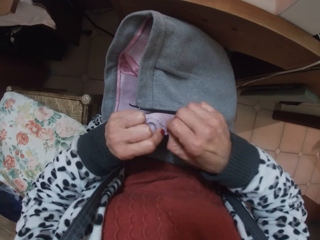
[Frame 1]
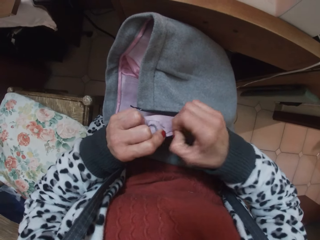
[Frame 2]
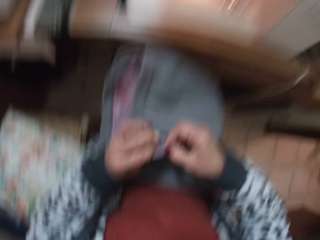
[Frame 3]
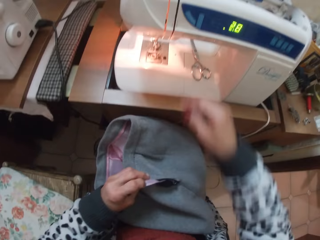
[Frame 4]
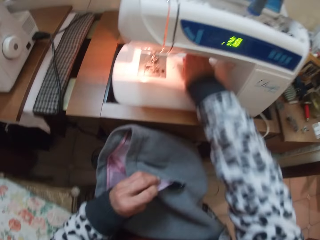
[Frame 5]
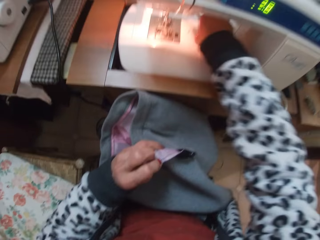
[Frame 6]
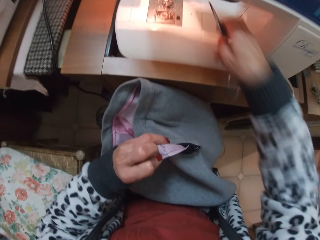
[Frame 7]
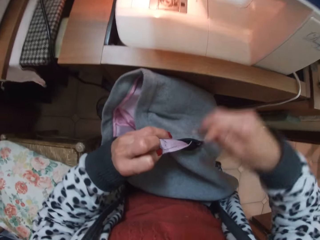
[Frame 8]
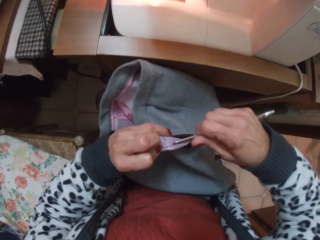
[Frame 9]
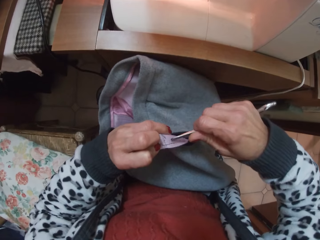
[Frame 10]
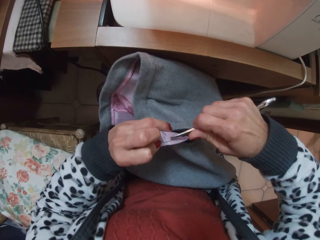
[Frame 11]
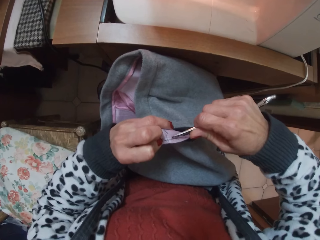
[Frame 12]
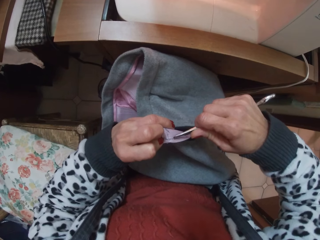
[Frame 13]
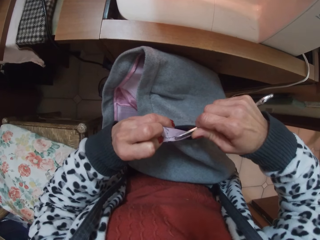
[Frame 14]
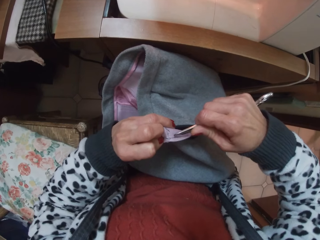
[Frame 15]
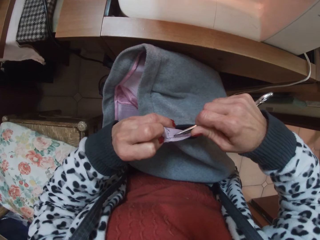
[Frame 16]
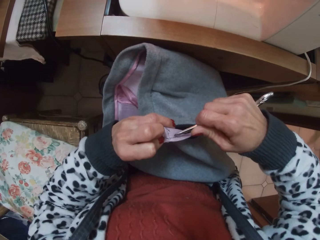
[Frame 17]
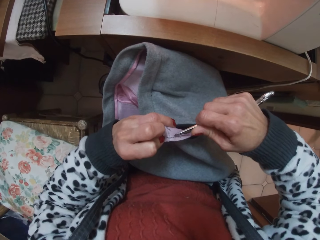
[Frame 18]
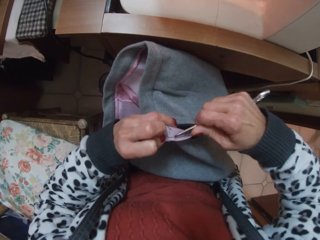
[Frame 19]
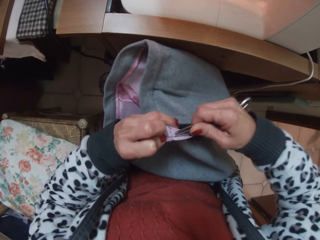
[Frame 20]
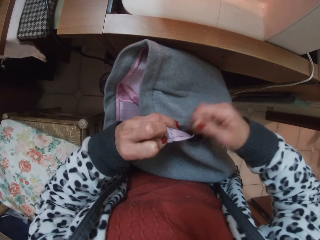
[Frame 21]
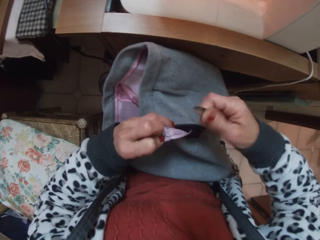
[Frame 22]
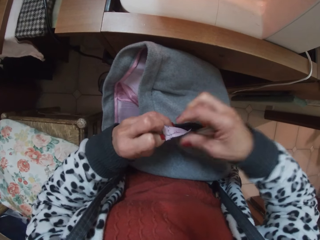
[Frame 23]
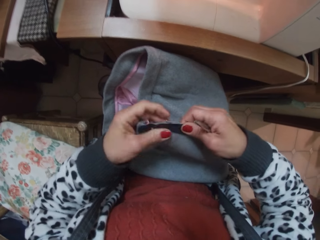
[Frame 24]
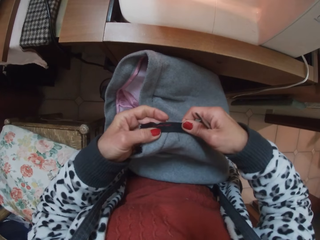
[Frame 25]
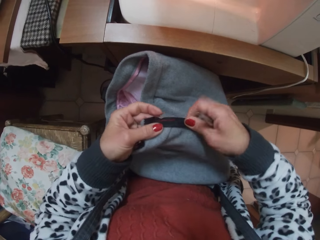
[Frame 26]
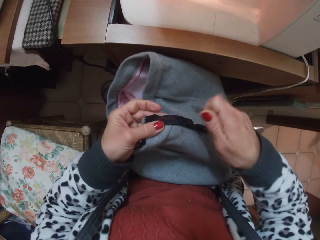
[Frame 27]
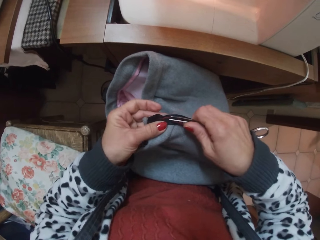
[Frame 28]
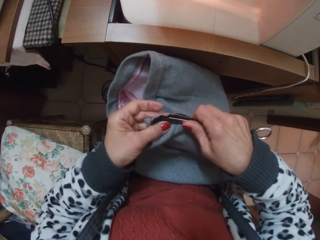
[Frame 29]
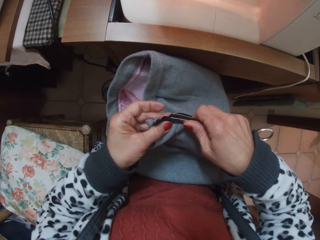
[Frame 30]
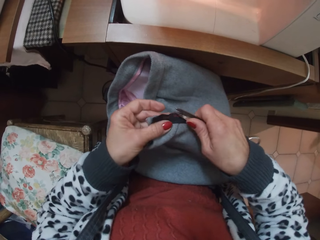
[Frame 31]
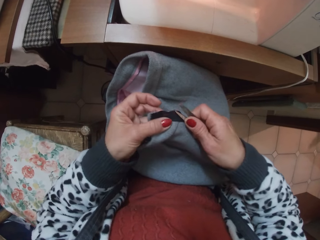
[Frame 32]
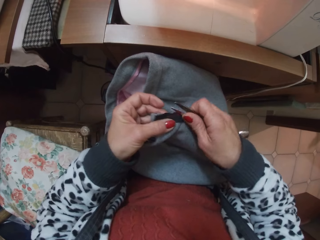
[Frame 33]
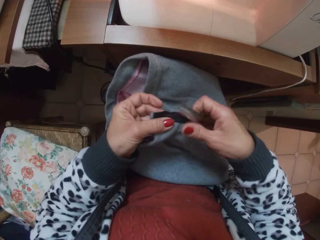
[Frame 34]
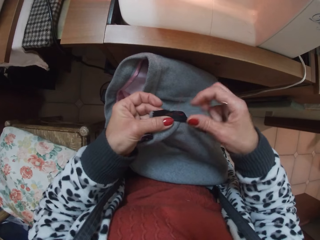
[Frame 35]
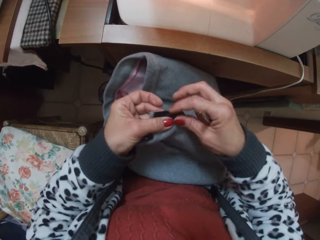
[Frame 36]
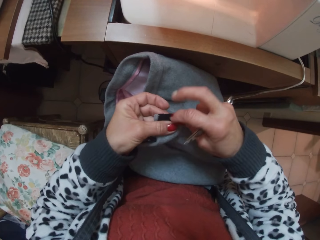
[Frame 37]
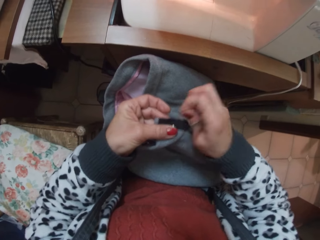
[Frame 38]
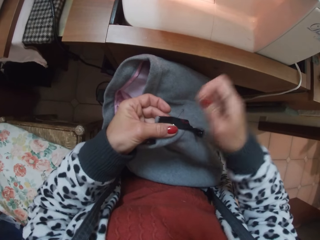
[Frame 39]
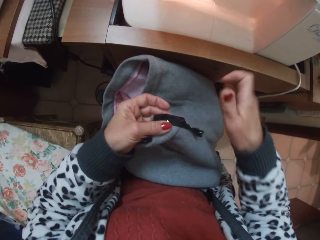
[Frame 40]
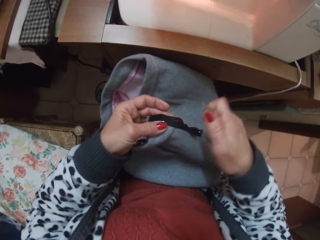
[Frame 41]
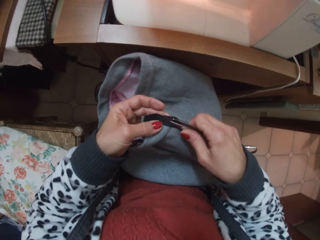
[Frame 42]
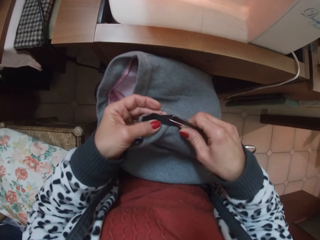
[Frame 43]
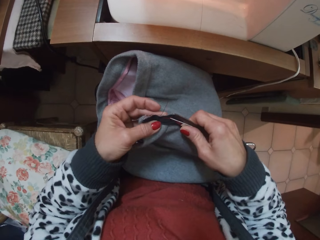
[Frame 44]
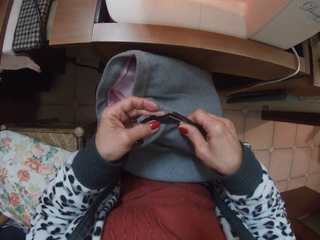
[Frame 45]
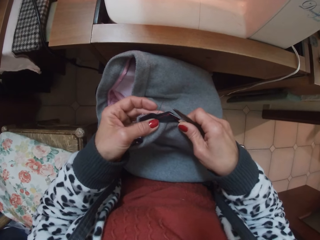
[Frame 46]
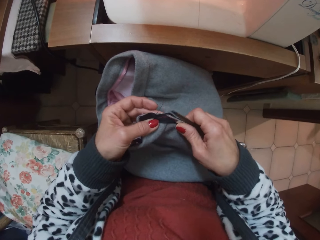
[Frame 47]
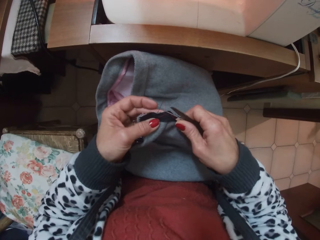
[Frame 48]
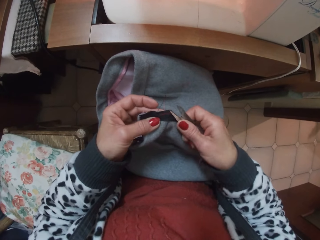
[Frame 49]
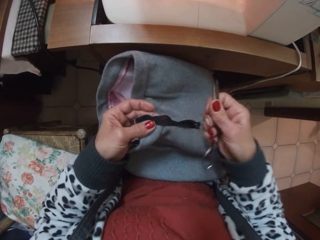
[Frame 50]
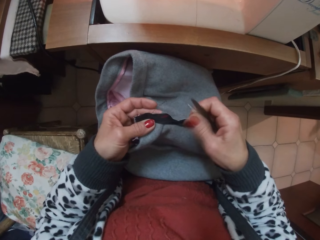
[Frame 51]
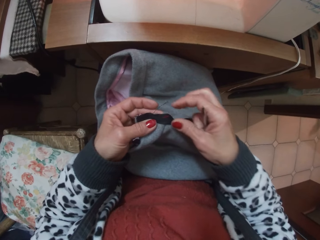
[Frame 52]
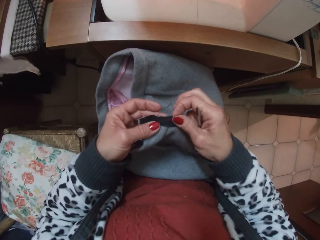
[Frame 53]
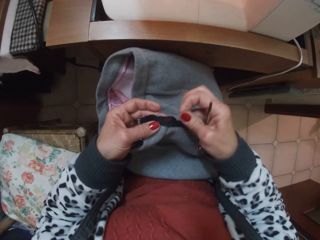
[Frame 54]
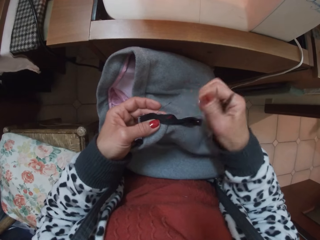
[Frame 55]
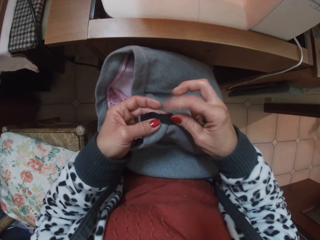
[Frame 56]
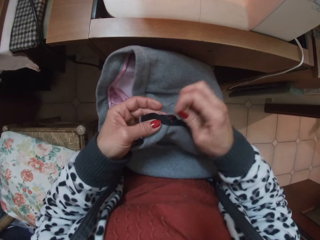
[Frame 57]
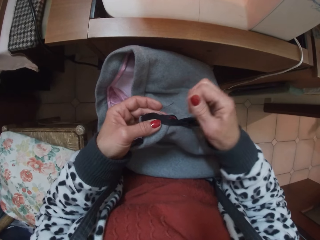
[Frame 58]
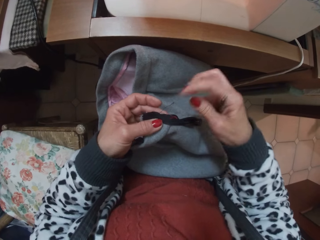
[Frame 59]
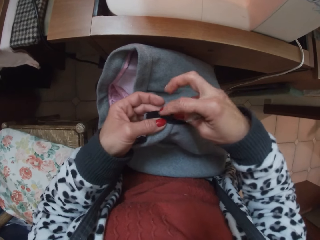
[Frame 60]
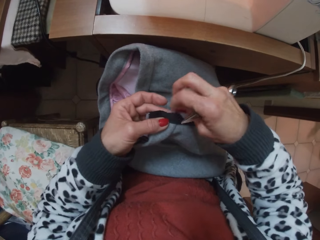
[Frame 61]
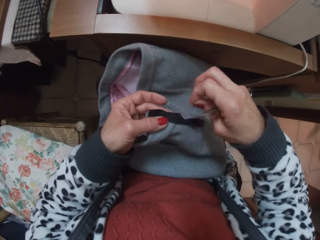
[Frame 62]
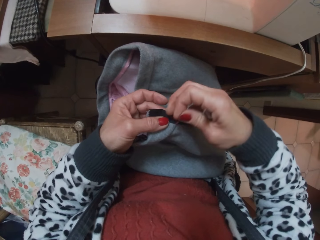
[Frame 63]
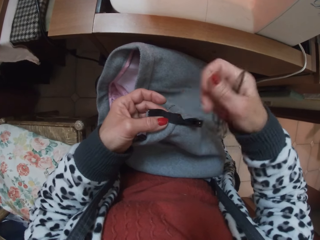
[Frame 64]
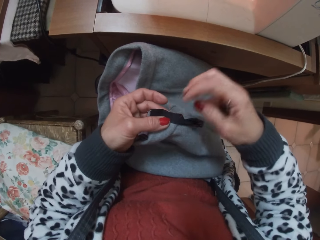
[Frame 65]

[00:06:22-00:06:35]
The camera wearer picks up the scissors from the sewing machine. She loosens the stitches on the zip with the scissors and her right hand. She pulls the thread using the scissors. She pulls the thread using the scissors repeatedly.

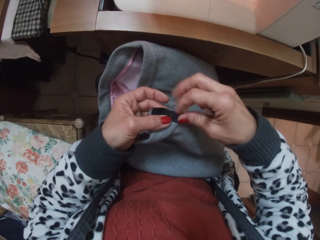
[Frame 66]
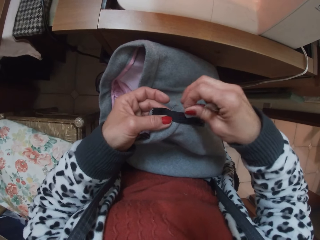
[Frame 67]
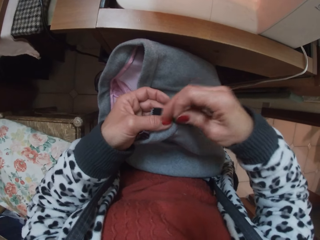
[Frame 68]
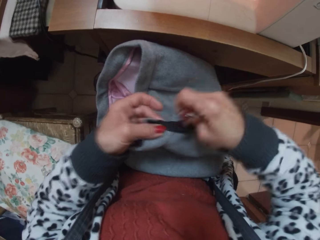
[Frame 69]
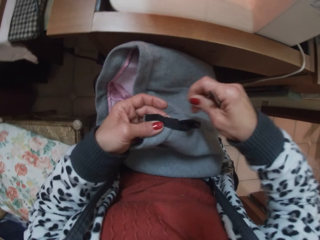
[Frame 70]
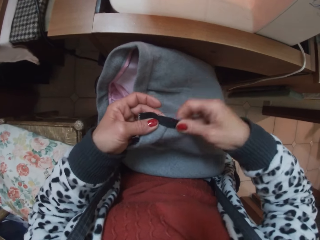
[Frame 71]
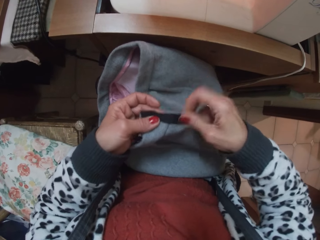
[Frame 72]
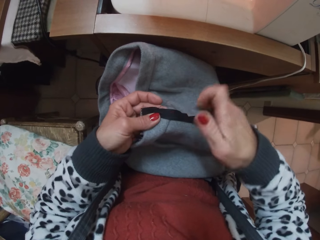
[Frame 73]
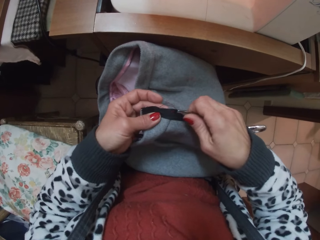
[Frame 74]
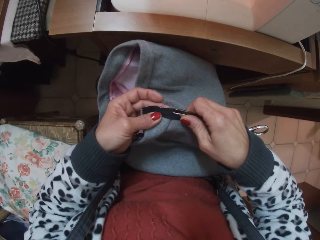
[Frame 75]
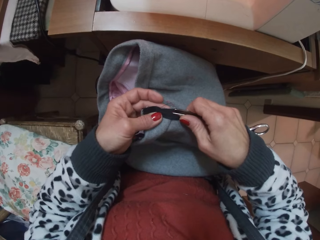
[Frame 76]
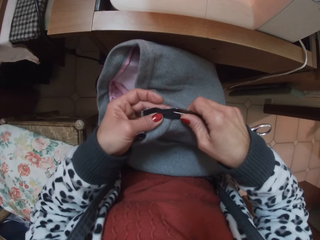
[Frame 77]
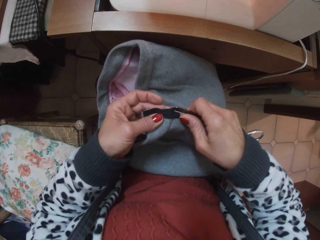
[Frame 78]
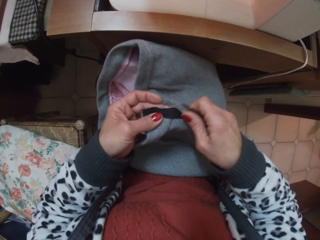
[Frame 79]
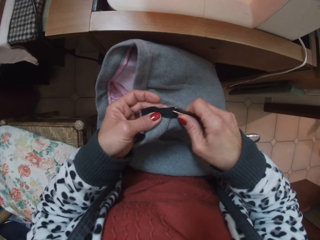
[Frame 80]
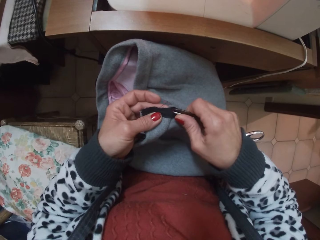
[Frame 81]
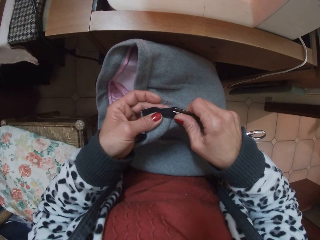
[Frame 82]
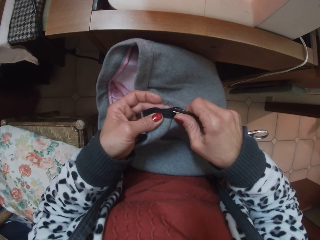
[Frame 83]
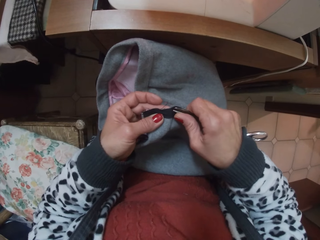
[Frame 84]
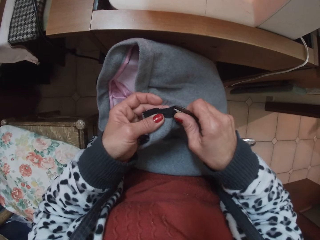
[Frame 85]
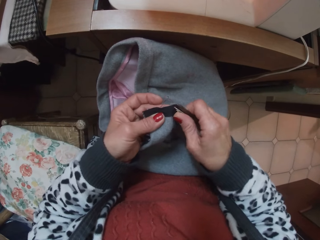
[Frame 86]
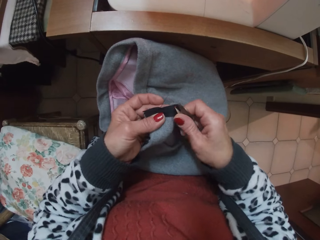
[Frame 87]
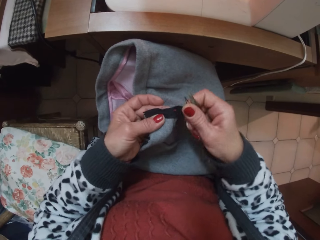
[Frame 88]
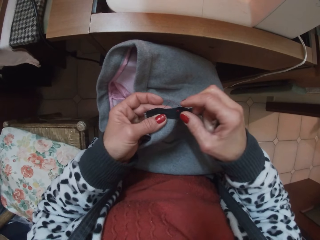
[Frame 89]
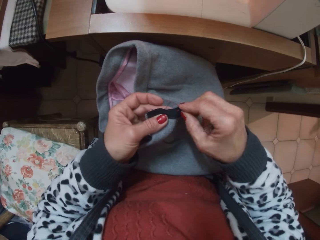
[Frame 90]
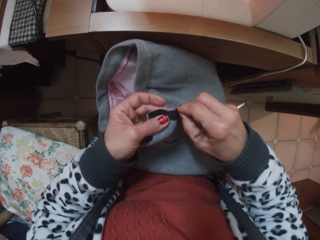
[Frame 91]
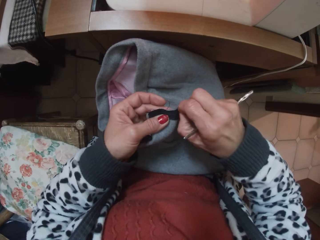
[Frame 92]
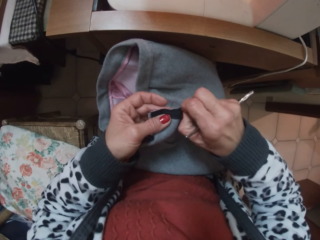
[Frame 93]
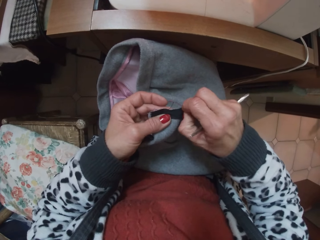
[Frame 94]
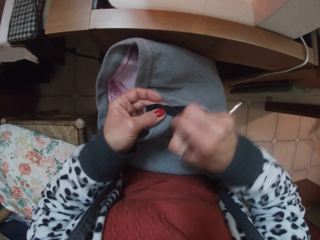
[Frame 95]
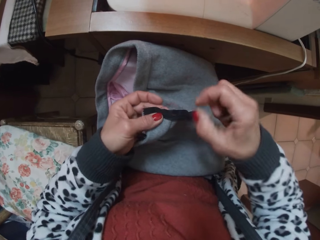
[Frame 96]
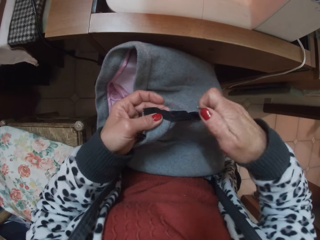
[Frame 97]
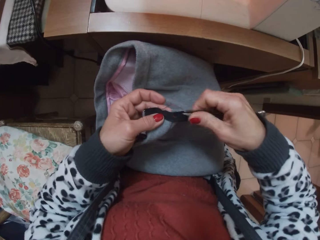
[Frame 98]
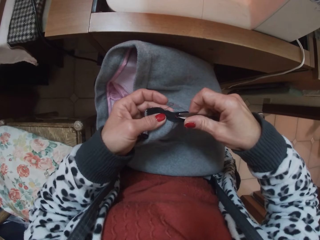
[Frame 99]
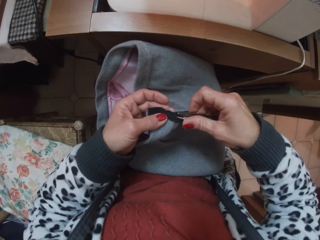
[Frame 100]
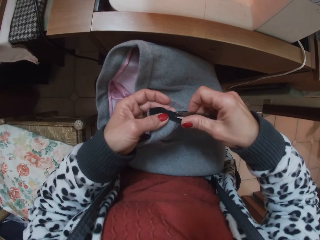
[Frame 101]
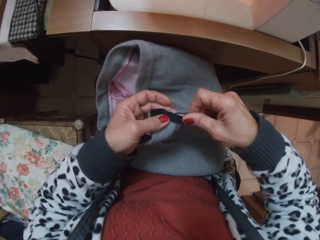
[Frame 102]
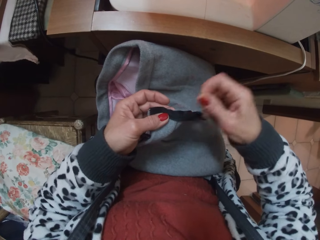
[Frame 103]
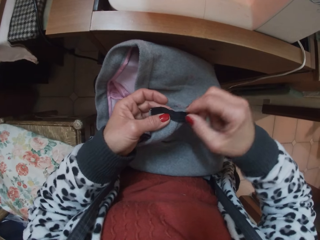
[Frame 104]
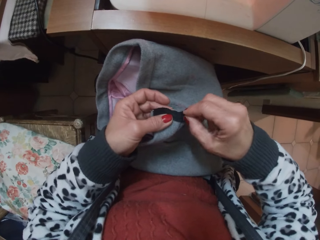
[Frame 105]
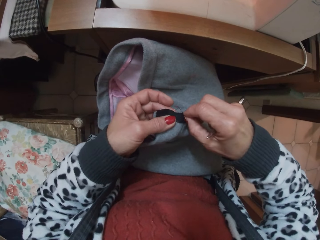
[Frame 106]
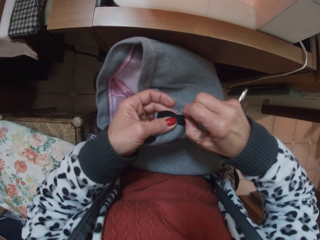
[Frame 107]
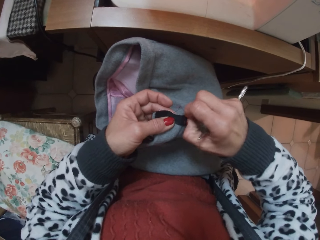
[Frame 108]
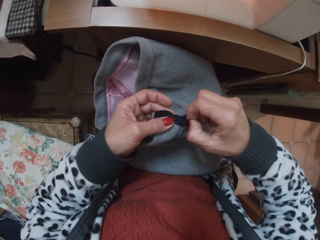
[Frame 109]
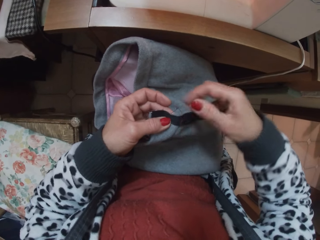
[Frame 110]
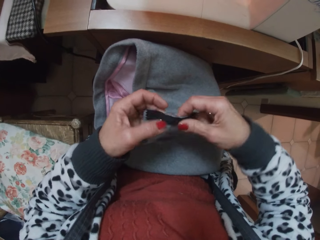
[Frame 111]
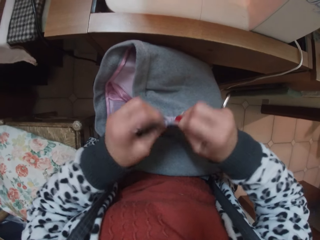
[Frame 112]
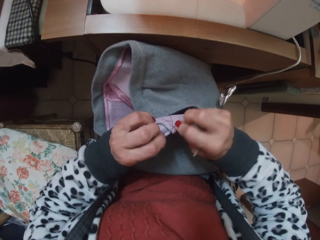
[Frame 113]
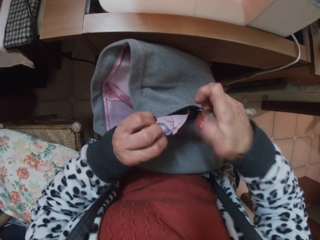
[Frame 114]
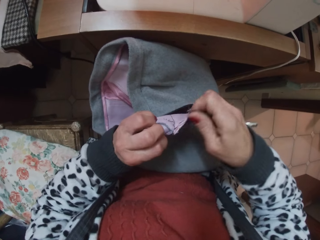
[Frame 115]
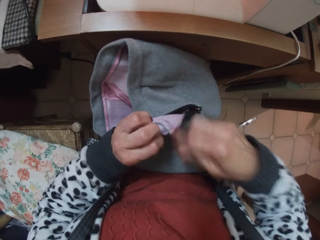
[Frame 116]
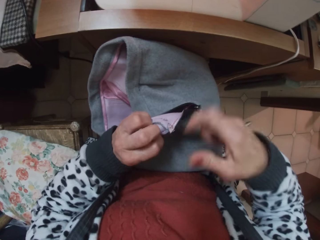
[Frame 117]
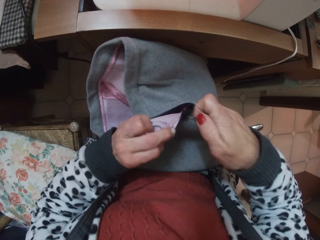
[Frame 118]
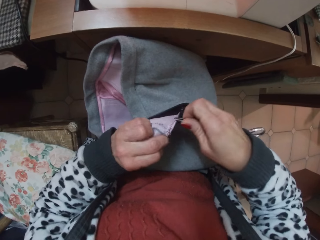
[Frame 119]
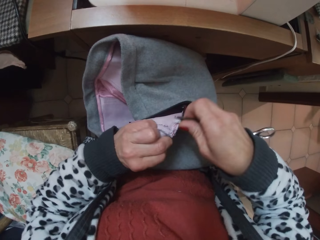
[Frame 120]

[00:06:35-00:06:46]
The camera wearer pulls the thread using the scissors. They pull the thread using the scissors again.
